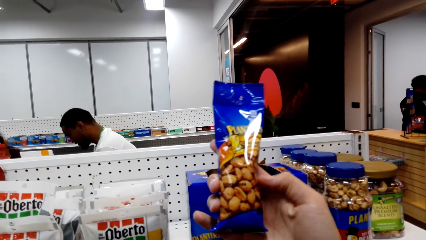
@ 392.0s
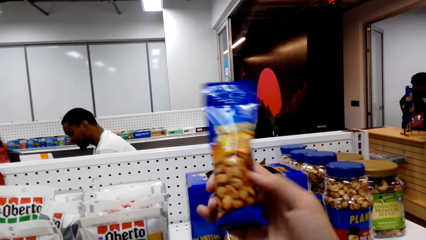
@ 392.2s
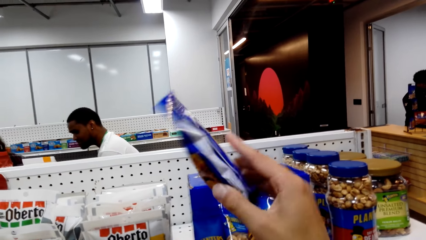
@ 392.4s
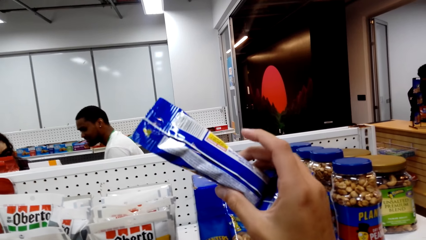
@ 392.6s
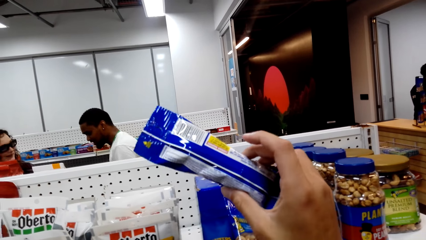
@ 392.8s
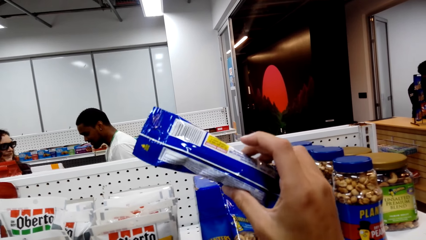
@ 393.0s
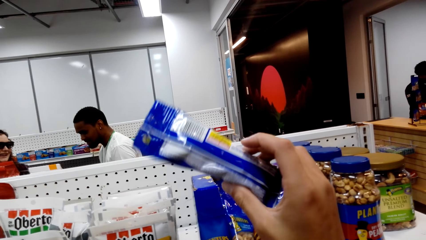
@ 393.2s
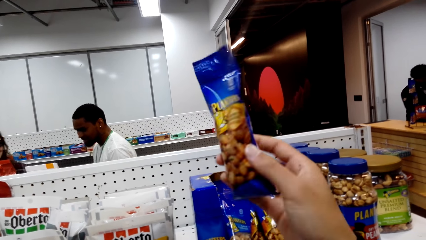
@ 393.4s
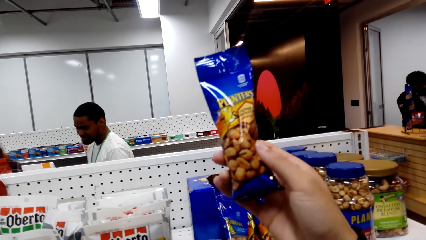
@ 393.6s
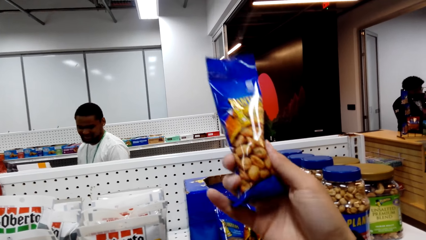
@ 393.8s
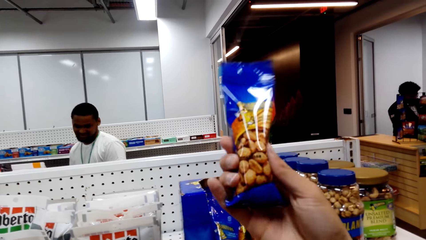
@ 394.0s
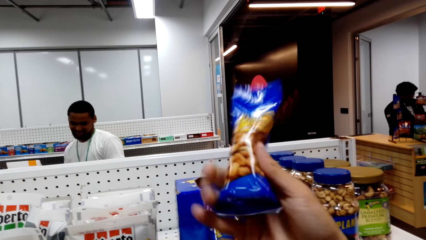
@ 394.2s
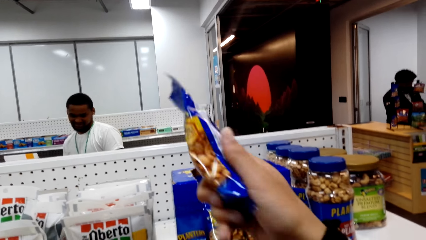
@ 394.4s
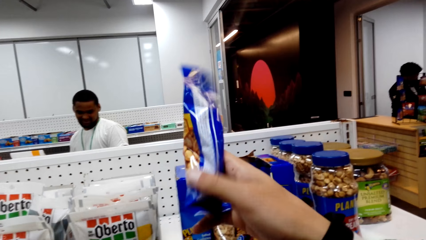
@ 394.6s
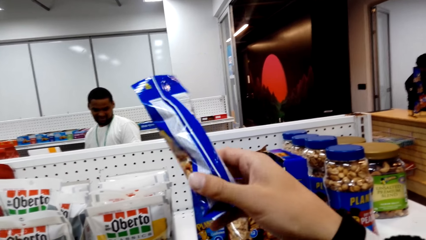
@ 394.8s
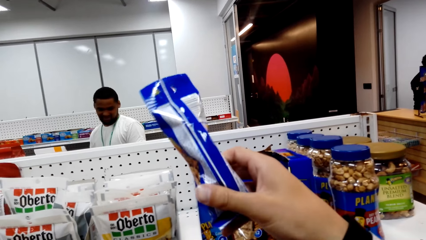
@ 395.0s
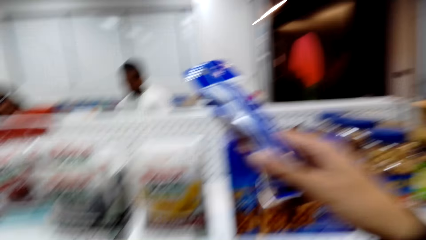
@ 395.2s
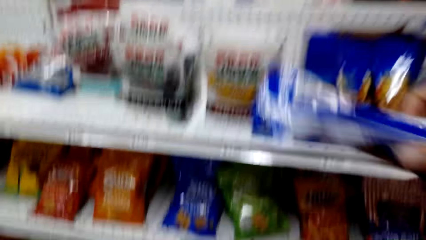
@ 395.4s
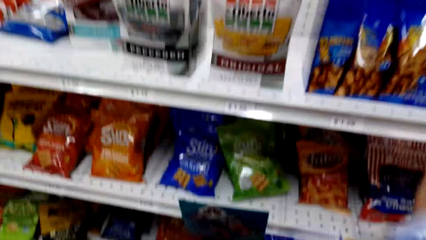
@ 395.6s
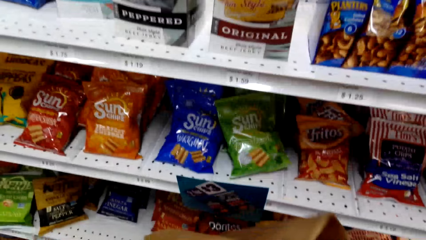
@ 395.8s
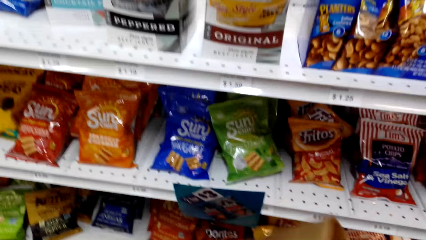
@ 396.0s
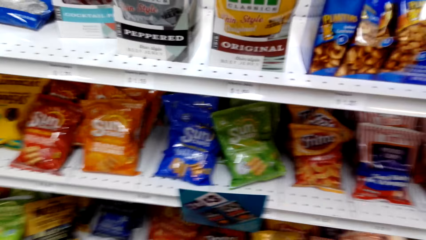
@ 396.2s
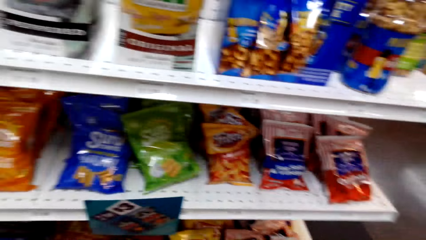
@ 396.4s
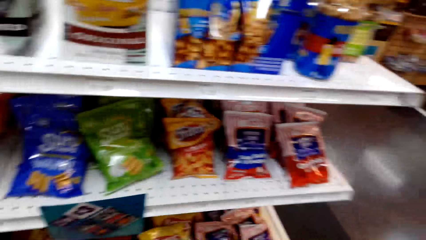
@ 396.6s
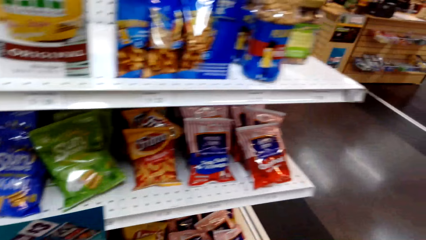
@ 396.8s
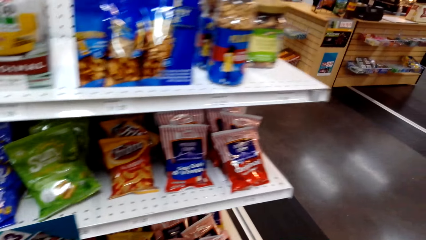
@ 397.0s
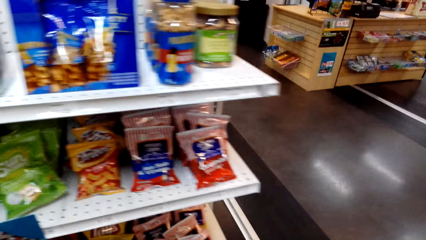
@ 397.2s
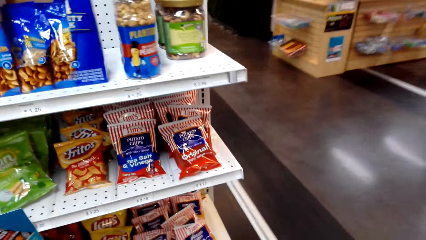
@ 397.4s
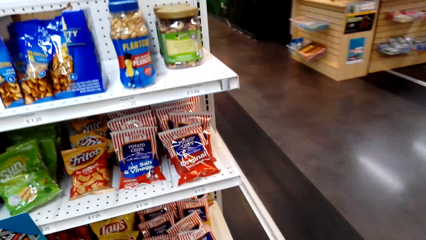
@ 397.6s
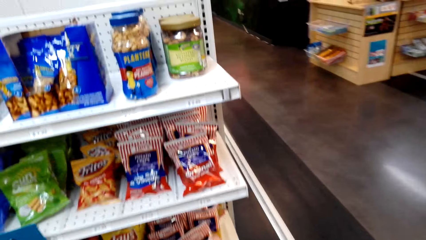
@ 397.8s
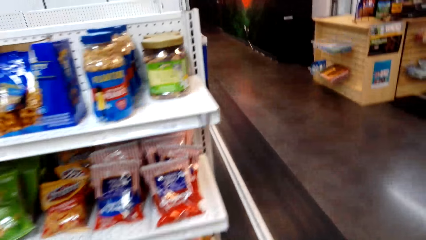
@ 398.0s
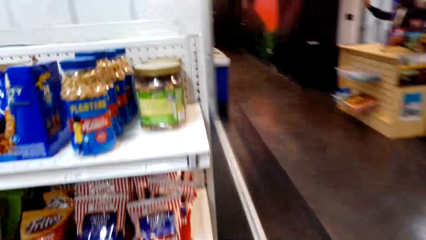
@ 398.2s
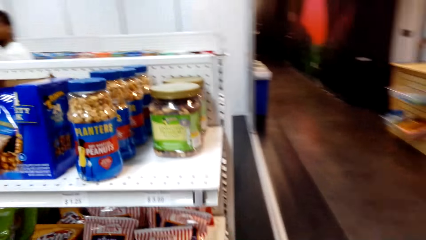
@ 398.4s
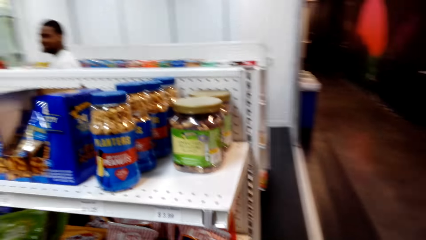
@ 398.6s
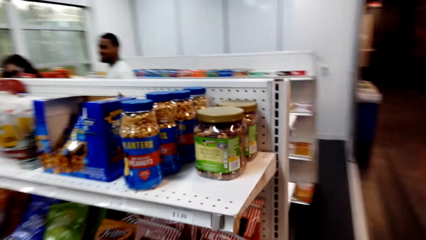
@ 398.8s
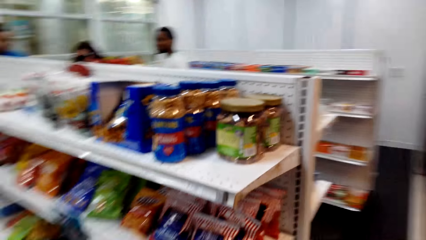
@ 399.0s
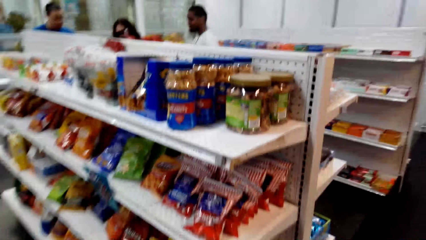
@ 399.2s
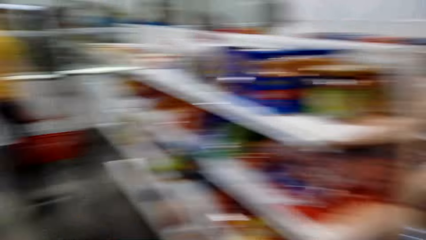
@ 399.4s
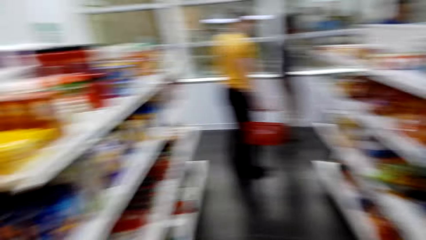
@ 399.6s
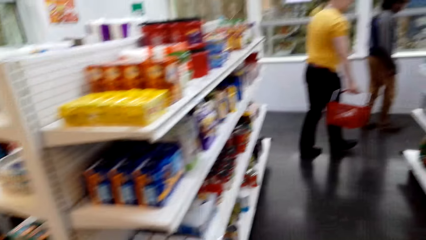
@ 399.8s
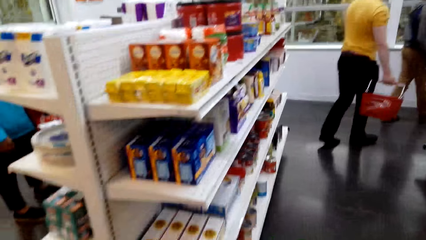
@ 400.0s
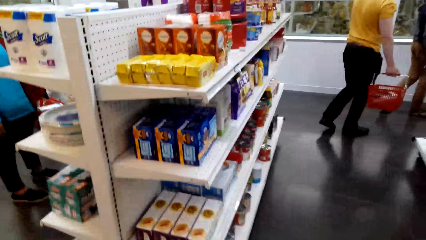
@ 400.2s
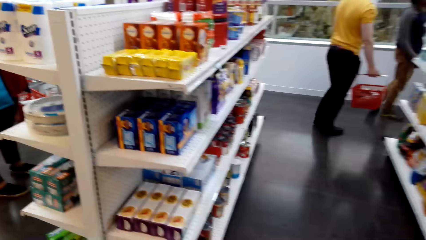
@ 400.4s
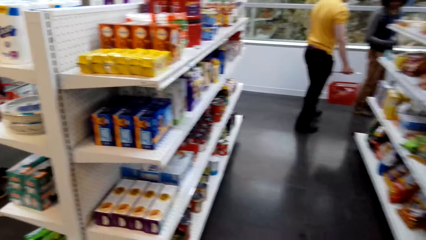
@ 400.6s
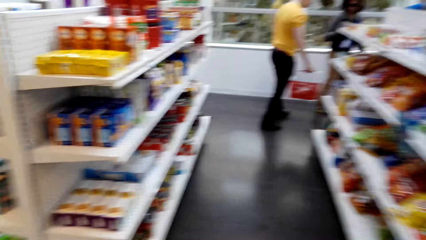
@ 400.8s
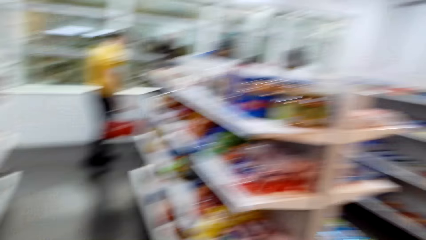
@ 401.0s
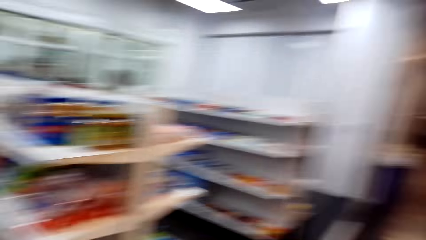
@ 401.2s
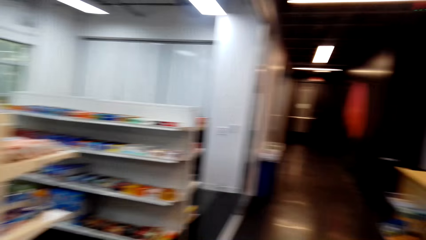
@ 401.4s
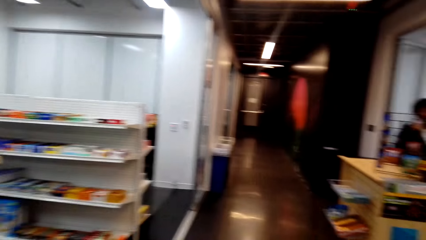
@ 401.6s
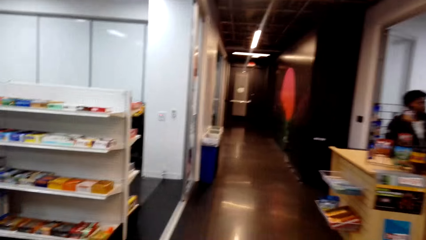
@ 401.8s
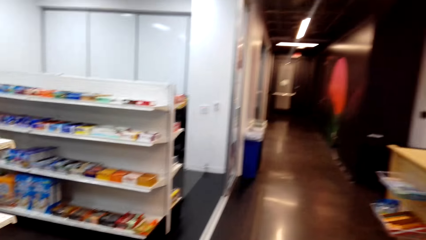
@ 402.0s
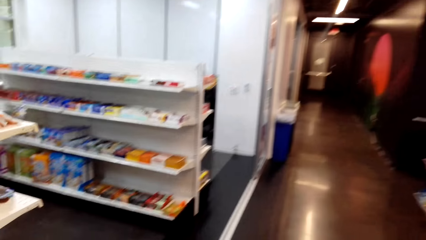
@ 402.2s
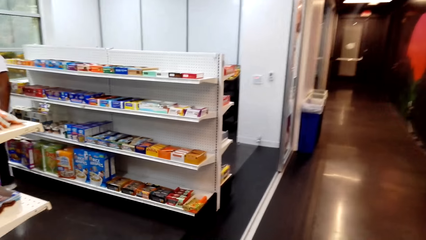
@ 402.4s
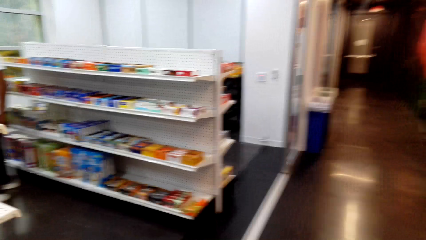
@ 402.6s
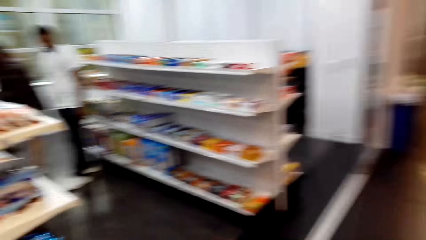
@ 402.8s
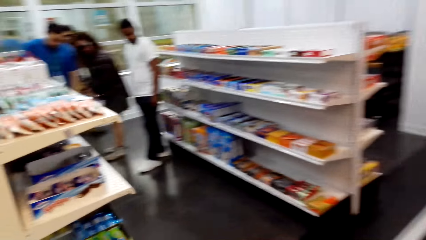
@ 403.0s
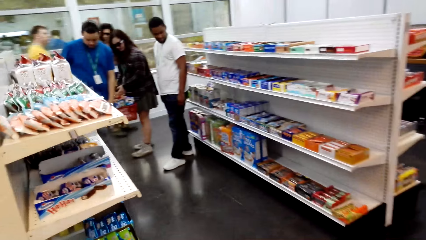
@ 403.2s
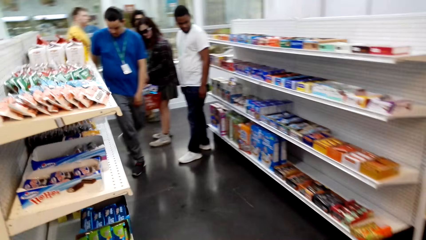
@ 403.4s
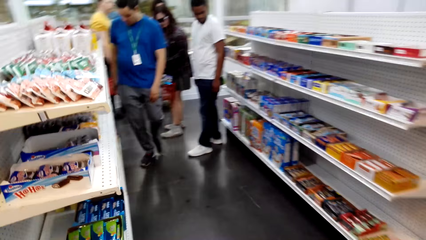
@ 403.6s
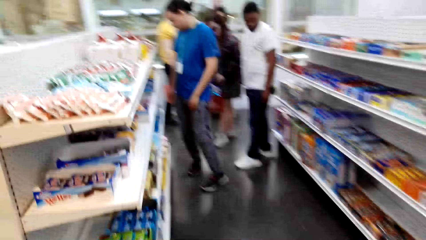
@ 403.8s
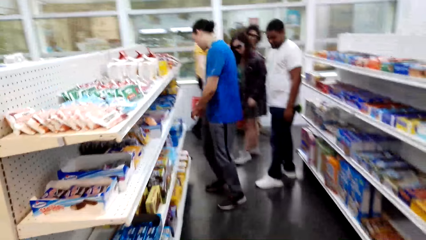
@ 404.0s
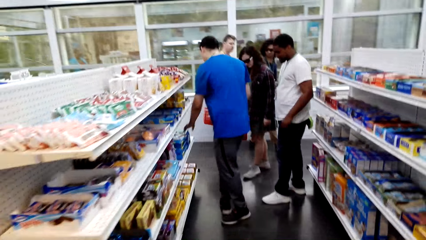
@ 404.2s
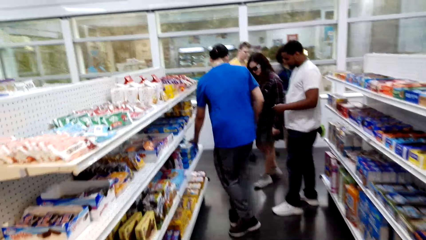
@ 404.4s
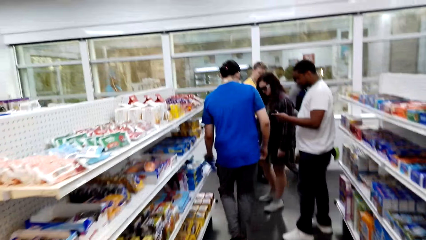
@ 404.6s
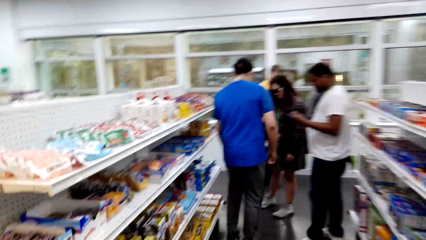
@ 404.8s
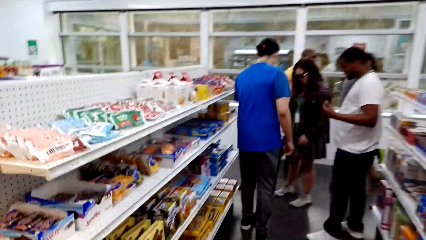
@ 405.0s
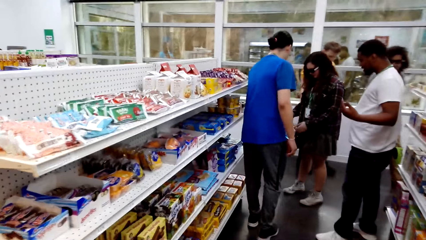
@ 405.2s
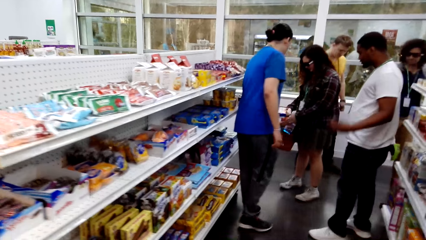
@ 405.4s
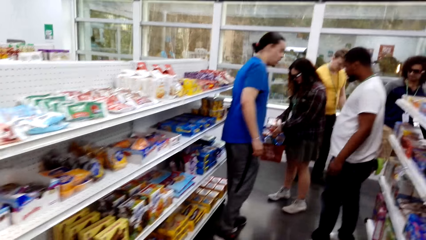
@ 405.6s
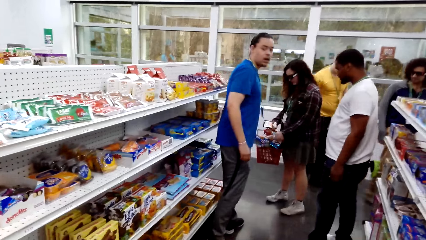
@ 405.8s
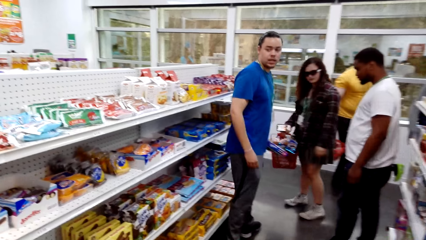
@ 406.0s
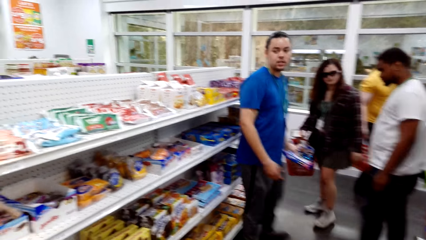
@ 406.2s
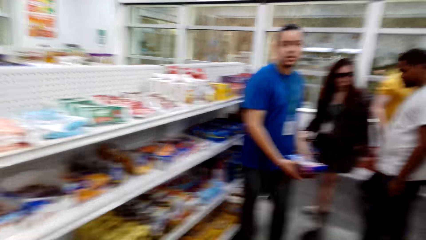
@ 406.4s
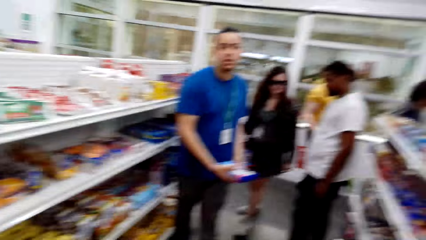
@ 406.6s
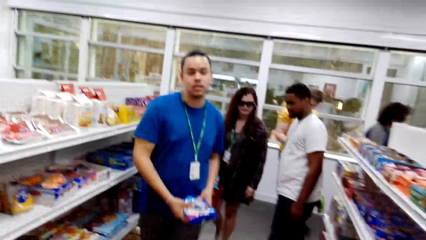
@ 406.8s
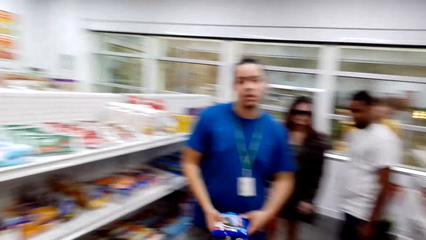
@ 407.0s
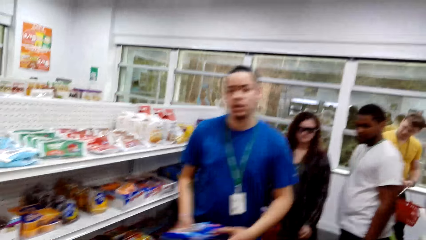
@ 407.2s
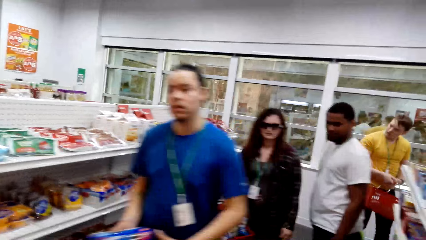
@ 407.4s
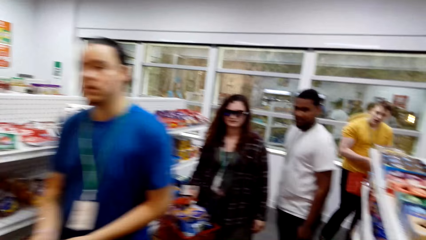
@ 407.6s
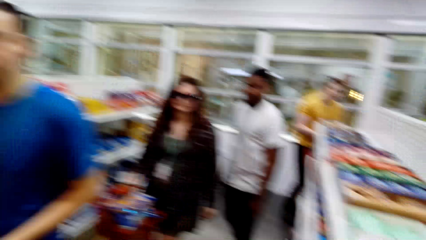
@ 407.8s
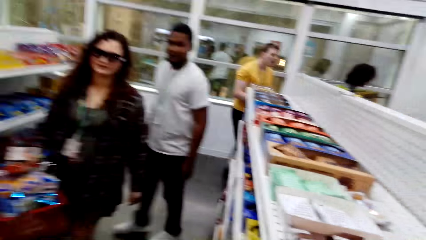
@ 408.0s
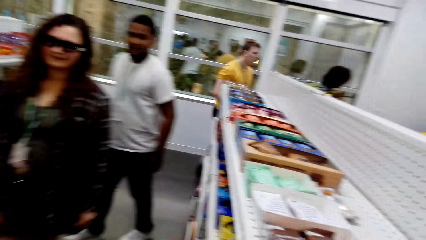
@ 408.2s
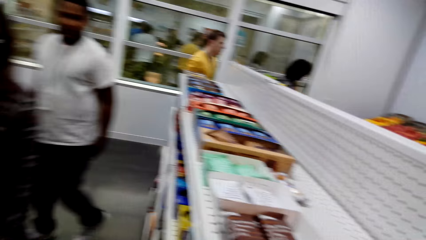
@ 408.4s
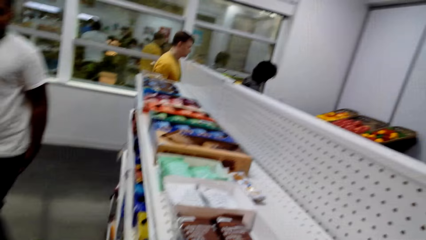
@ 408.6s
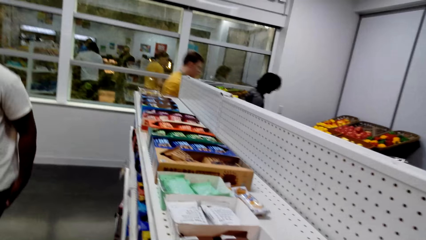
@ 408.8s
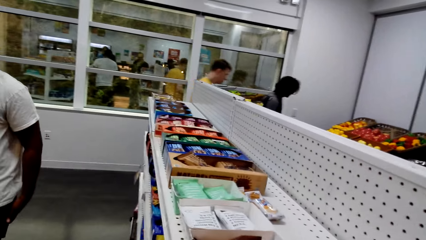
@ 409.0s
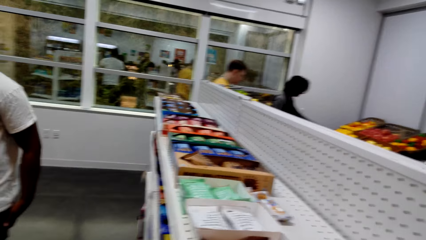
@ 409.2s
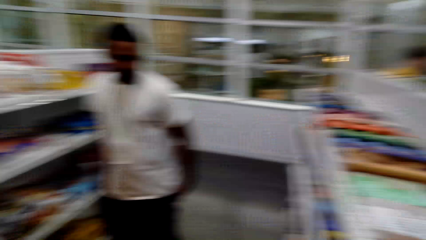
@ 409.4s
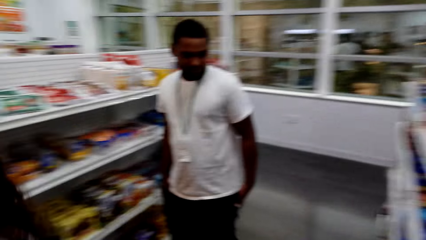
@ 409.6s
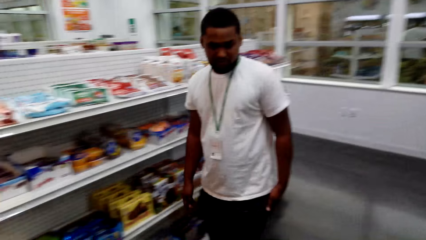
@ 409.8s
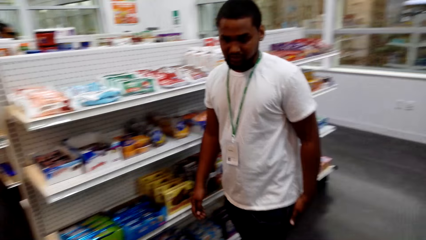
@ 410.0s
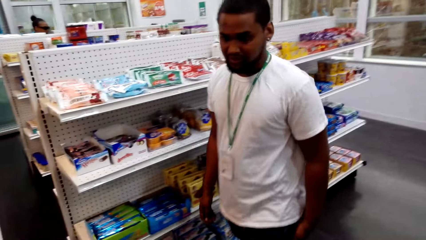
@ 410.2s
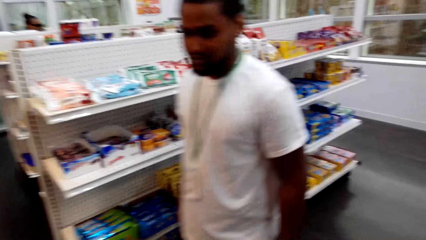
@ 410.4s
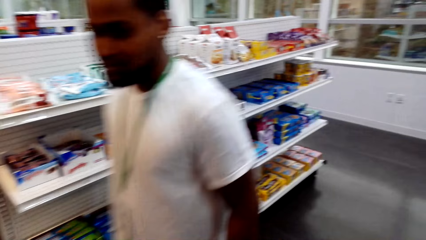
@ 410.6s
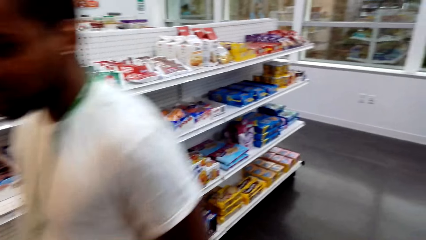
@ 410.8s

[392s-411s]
The camera wearer looks at the peanuts. They turn the peanuts box. They put the peanuts packet in the bag. They walk around. A man walks away. The camera wearer looks around and walks a few steps.
